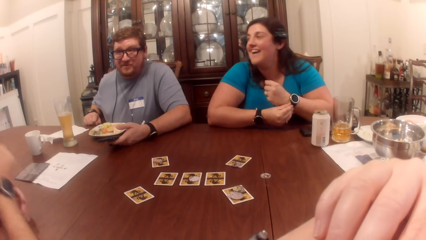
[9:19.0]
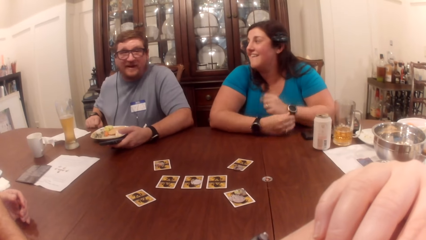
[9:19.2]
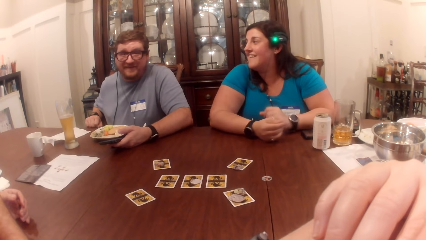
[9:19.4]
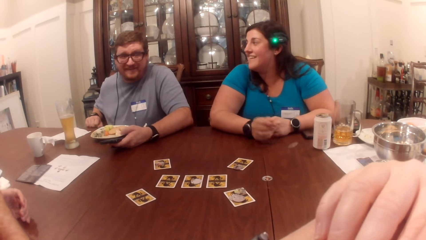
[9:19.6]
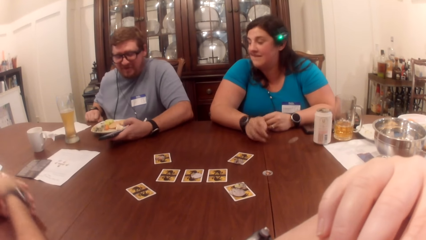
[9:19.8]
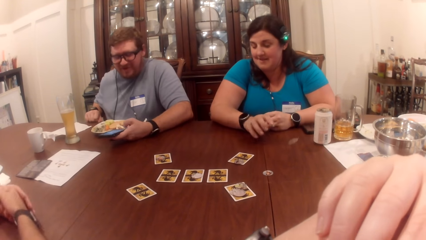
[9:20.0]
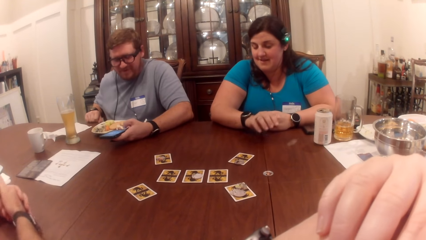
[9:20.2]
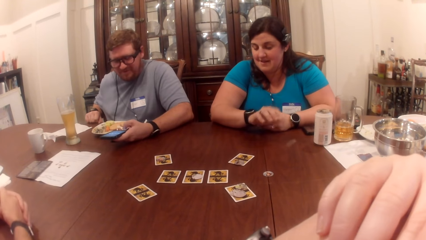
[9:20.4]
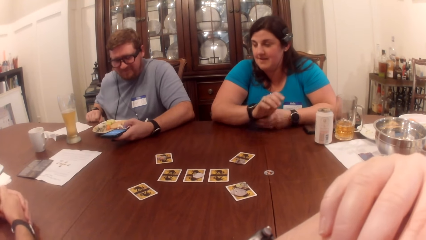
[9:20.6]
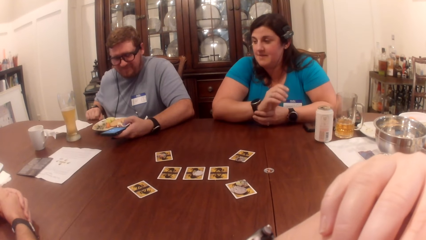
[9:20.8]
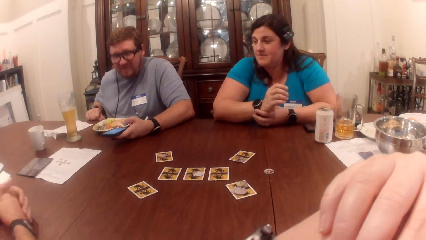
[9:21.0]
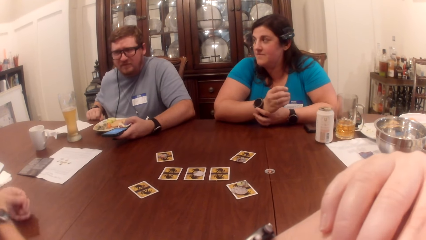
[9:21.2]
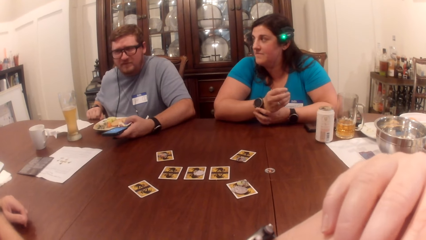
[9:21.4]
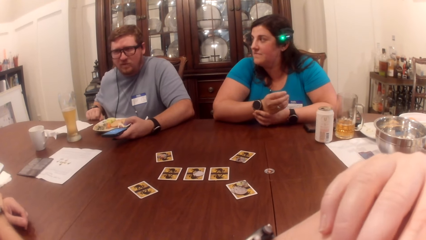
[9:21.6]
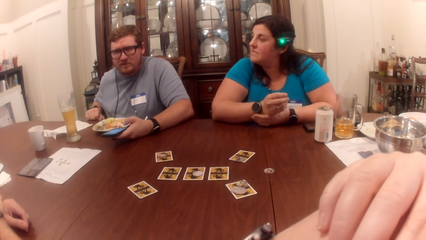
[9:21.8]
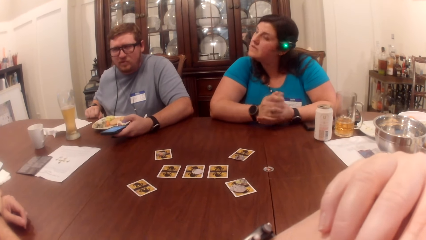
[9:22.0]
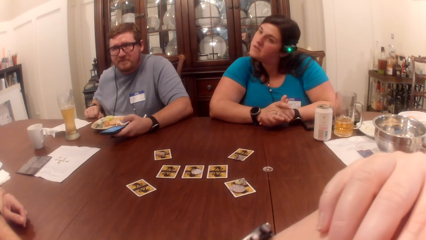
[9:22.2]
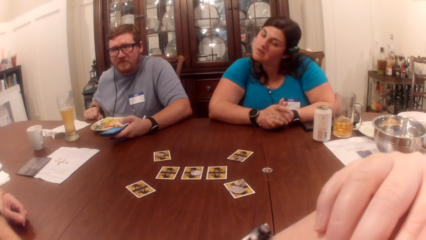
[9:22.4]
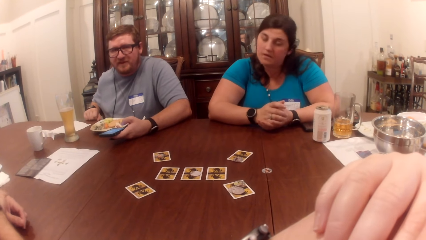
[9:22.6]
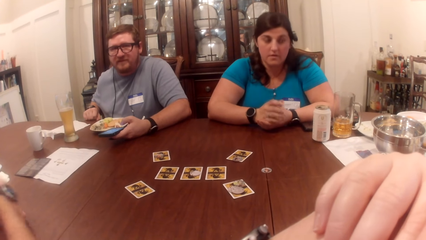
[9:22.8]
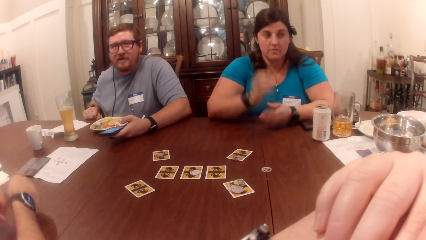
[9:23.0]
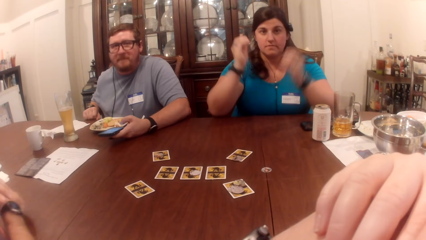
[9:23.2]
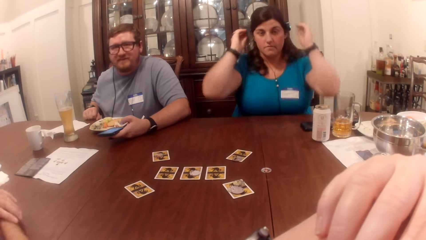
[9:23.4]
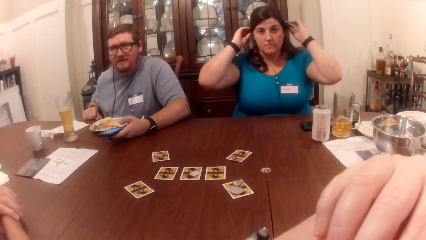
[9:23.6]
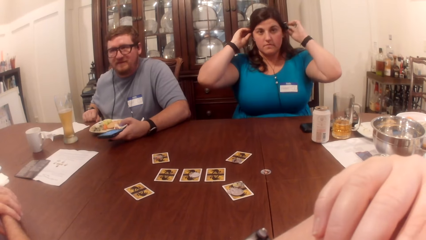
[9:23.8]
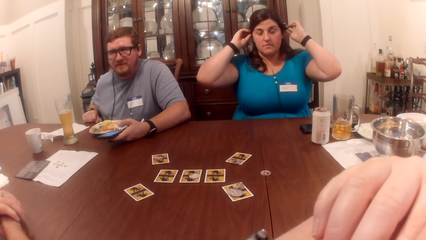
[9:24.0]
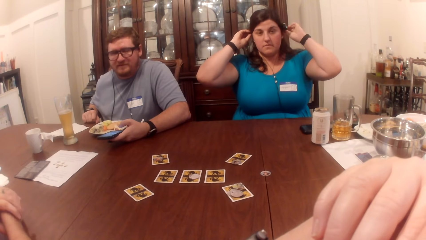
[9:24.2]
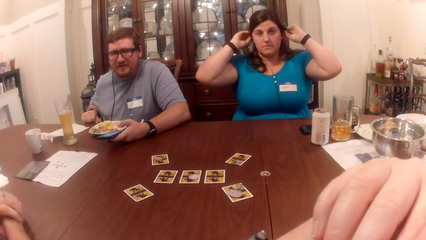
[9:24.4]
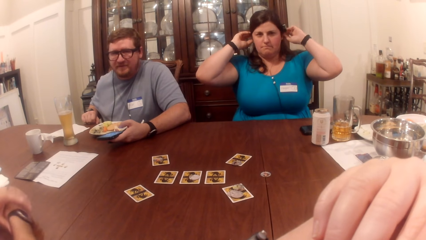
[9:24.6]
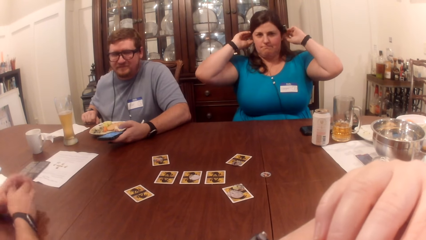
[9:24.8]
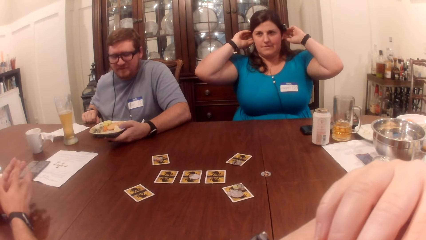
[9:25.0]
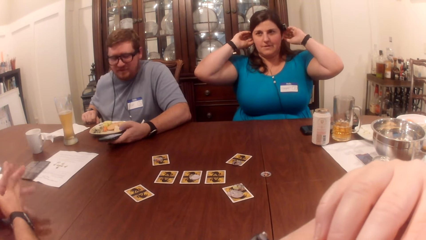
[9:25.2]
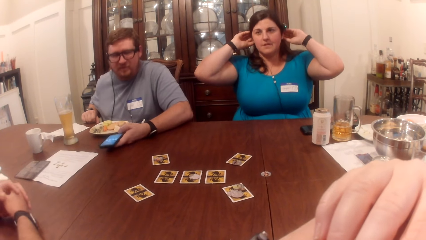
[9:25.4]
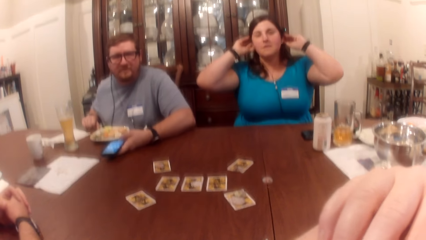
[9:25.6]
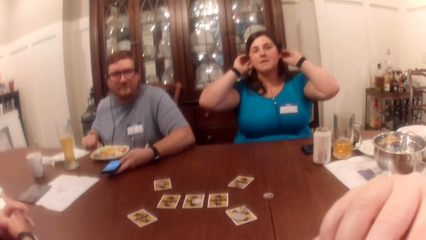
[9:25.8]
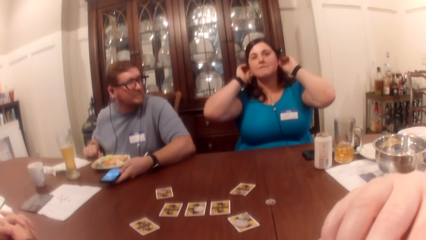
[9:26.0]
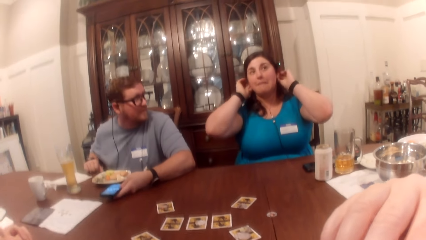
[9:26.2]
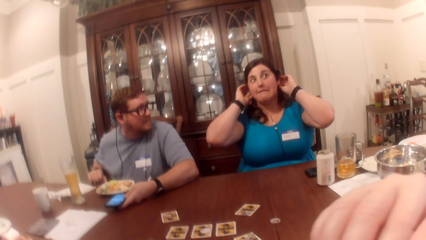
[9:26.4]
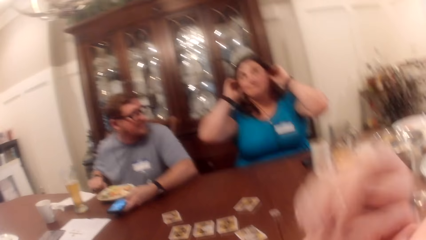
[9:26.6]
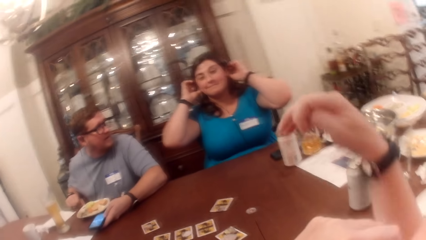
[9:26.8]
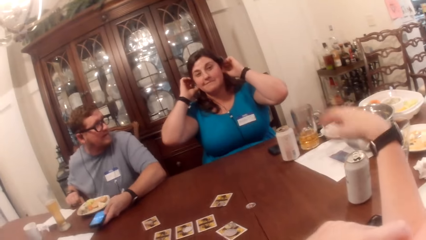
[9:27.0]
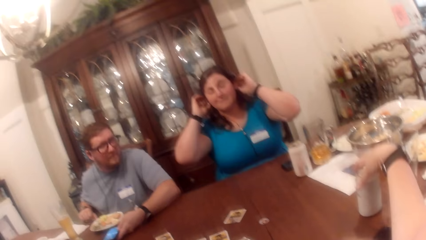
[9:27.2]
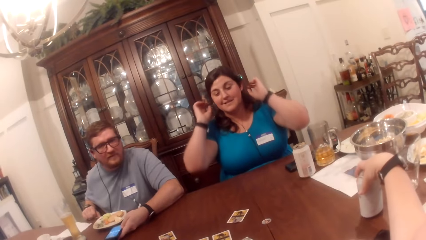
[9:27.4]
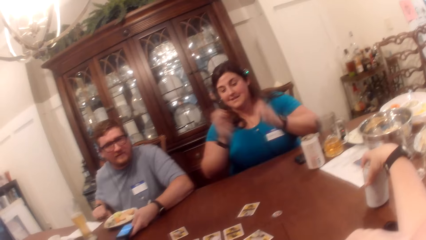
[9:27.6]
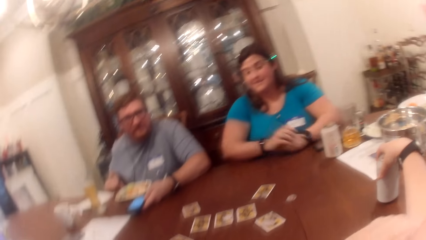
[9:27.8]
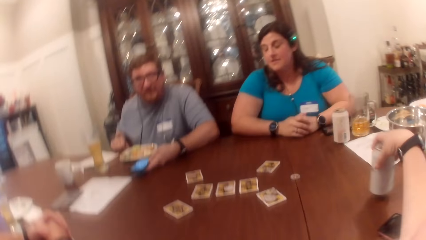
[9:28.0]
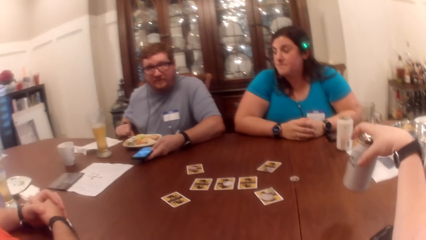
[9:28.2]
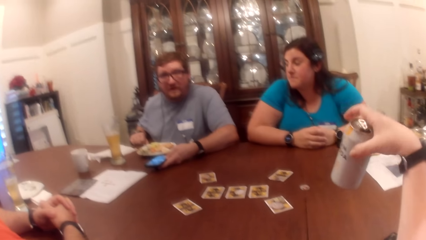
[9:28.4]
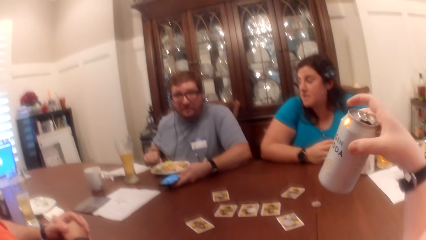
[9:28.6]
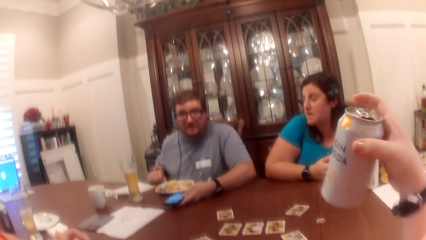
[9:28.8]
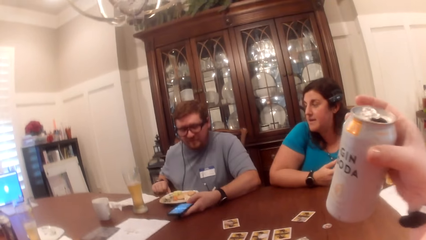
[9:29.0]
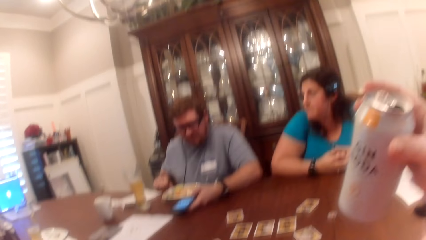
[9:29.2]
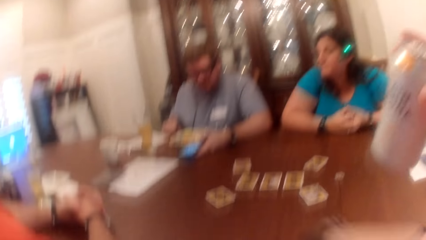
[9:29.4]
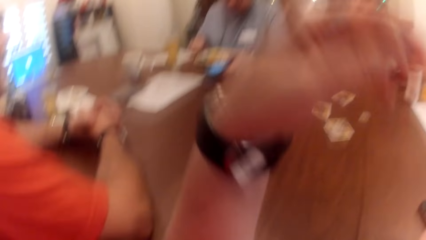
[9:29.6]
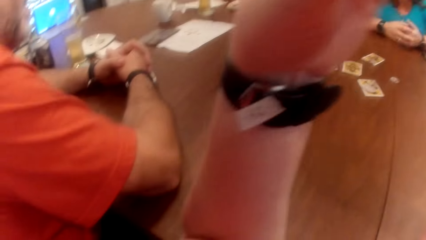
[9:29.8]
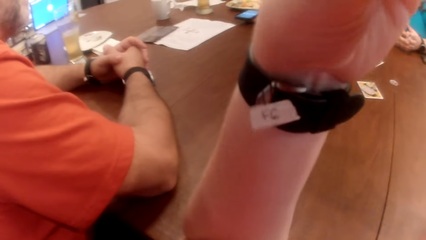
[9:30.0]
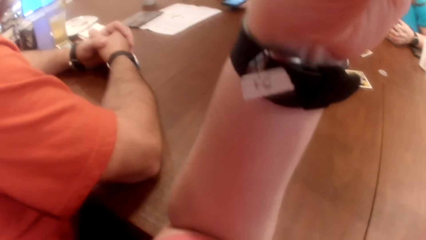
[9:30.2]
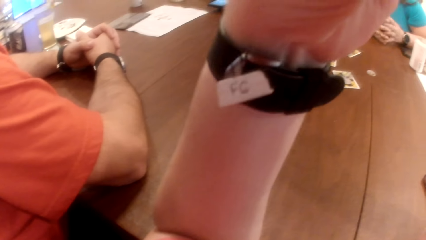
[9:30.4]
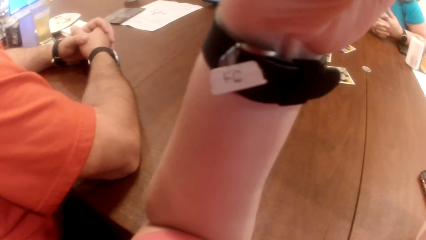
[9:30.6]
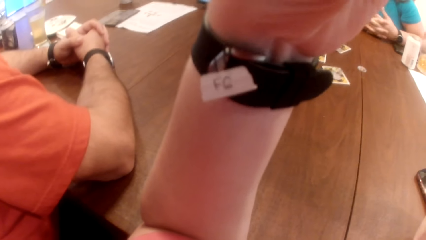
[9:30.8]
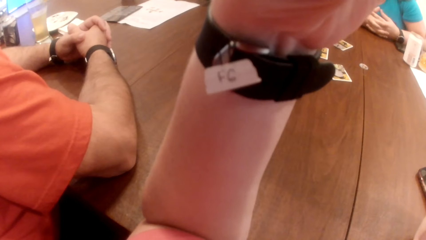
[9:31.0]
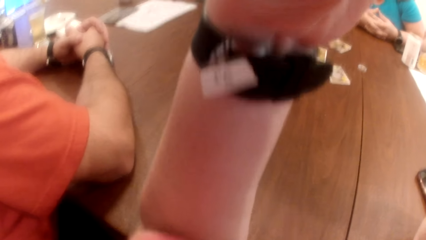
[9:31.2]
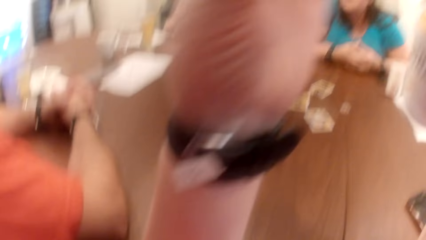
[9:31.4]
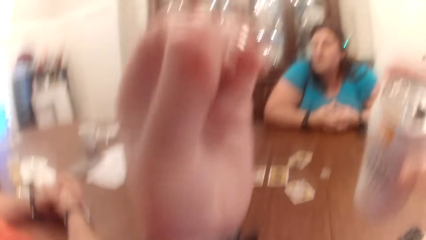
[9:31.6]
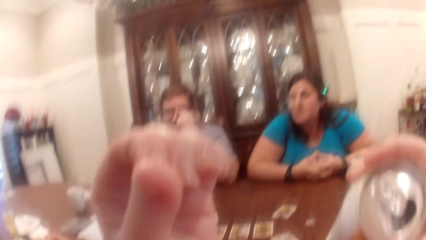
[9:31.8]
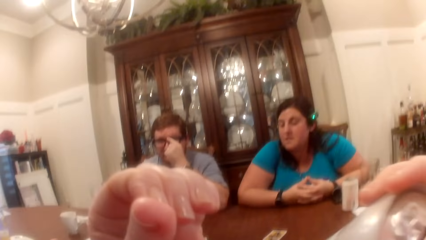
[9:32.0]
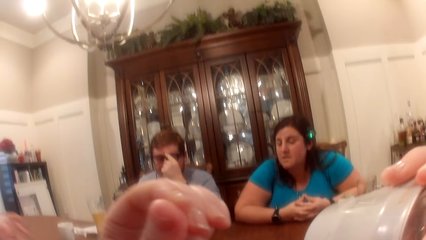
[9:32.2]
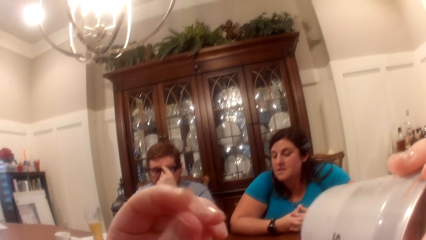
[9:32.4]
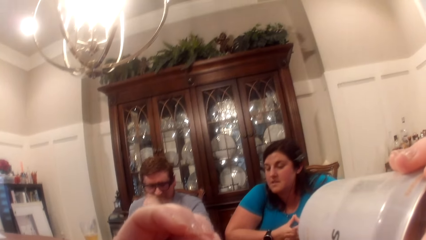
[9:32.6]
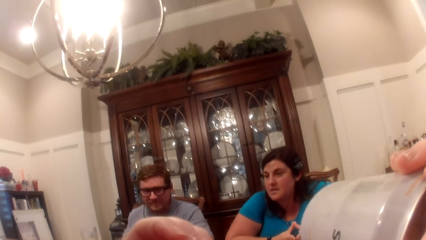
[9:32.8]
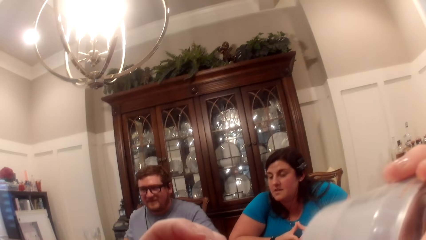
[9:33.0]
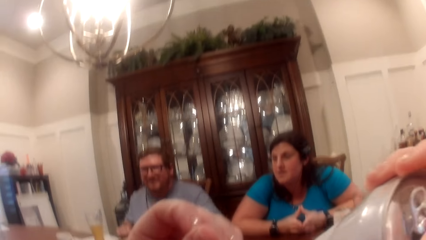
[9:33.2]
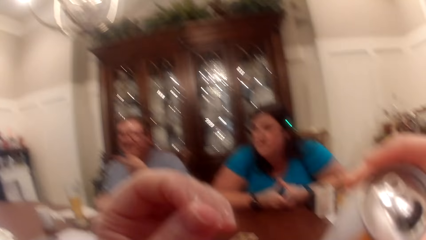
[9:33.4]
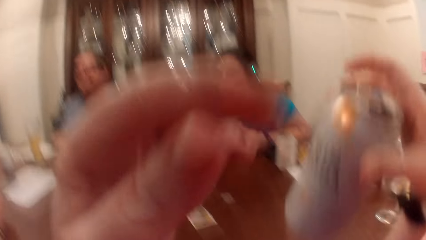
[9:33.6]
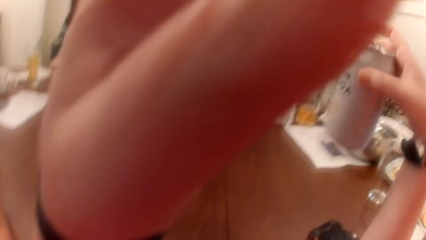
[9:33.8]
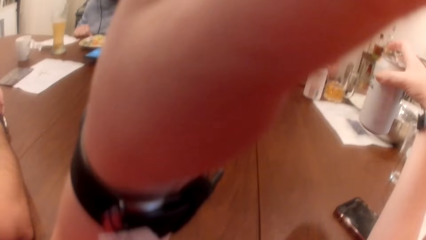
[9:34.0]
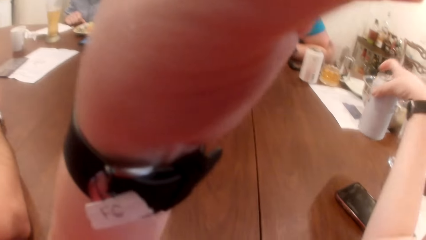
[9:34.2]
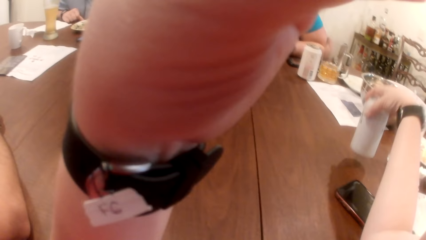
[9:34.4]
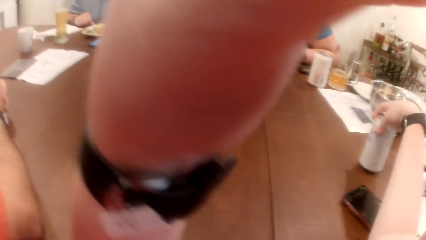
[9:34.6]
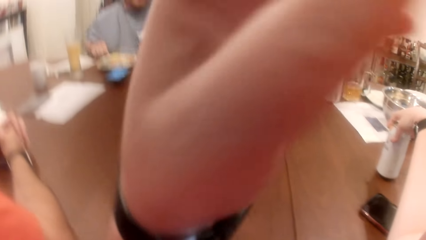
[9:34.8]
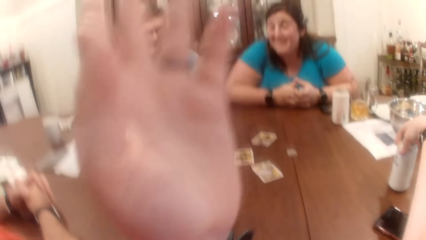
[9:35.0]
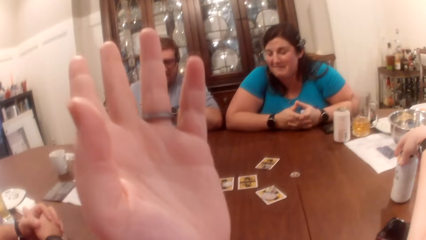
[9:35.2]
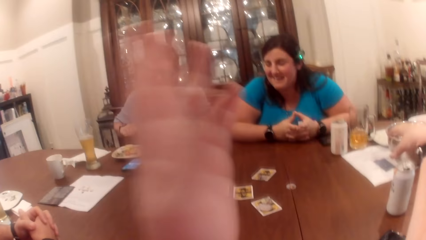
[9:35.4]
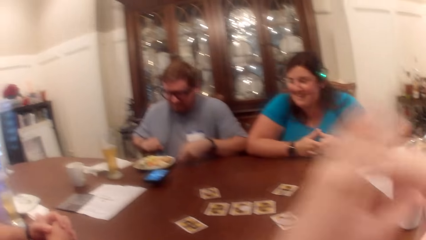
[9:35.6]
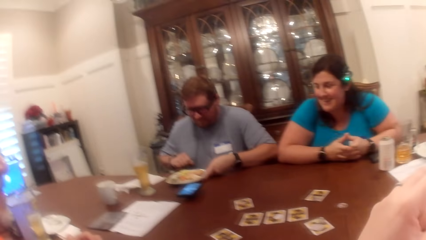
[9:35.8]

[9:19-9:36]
A woman adjusts a headphone on her head with both hands. The camera wearer laughs. She picks up a can from the table with her right hand. She talks. She drinks beer from the can in her right hand. She drops the can on the table with her right hand.
